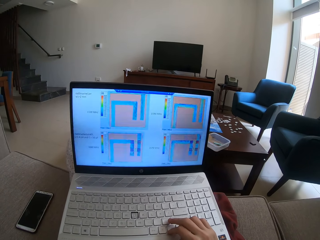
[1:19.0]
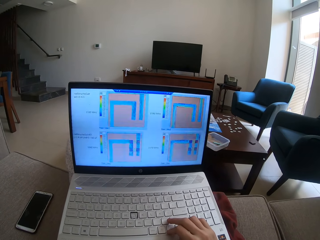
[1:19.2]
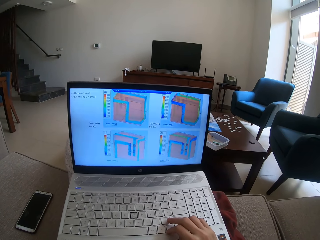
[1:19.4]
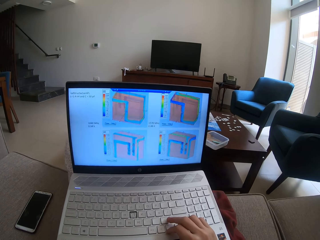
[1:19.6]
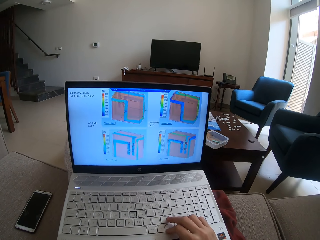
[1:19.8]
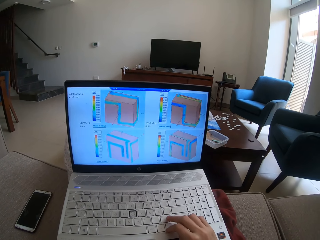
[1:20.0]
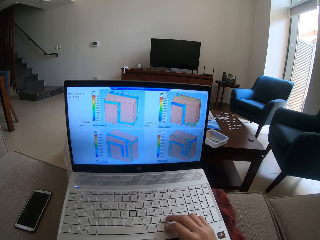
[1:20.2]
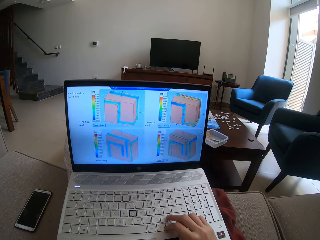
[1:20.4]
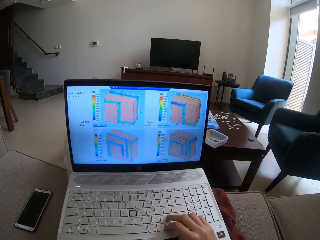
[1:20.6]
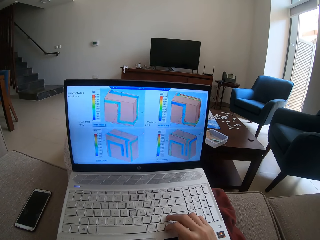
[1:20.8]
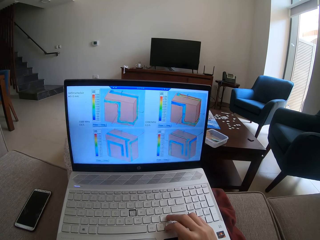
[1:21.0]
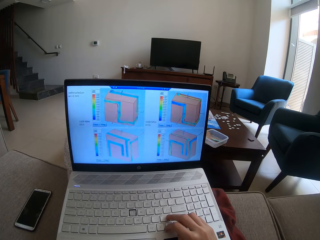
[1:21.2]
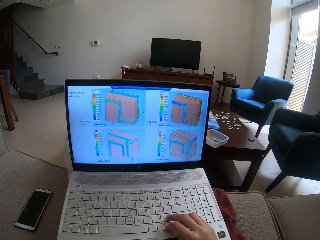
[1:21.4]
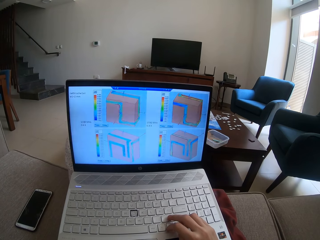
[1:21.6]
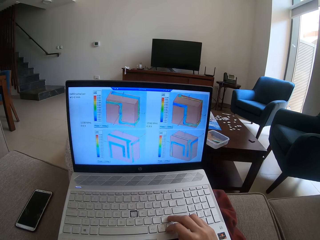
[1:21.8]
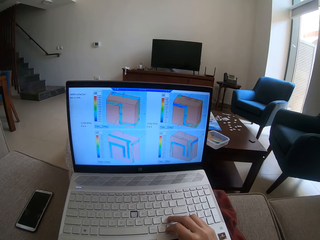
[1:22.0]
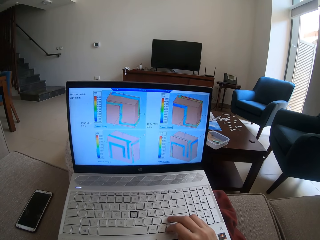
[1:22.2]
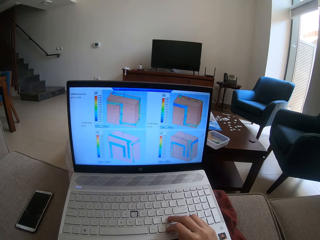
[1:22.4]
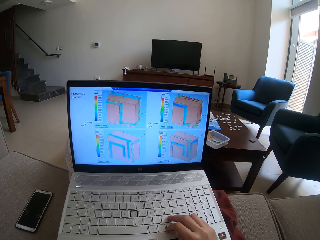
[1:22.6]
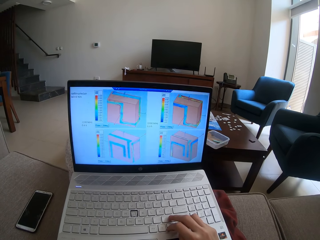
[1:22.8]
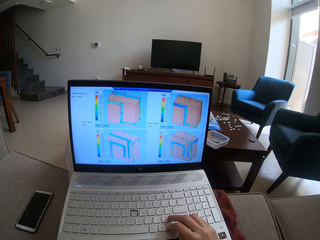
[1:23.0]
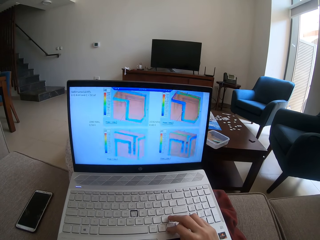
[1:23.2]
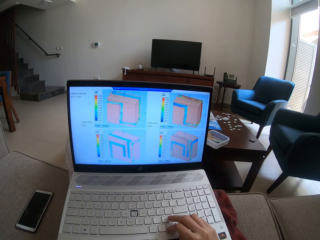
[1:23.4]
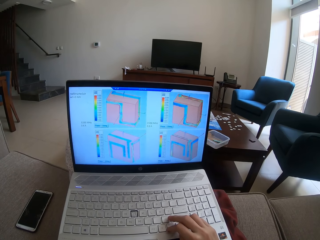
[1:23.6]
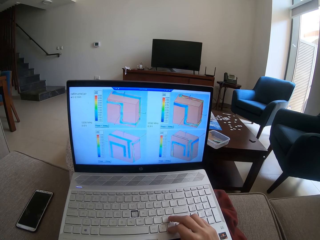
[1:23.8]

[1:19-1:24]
The camera wearer clicks on the keyboard keys.

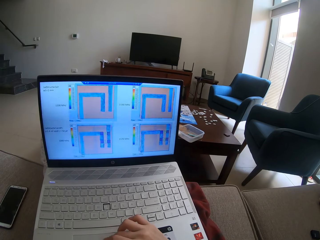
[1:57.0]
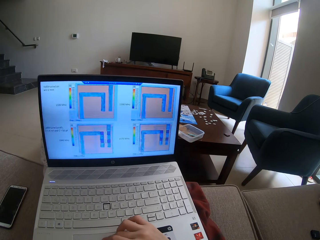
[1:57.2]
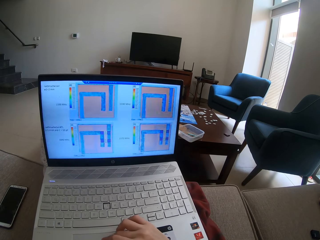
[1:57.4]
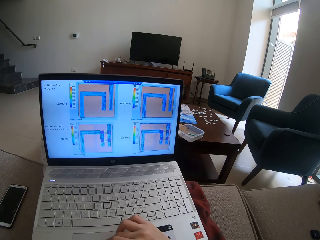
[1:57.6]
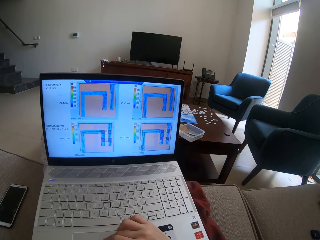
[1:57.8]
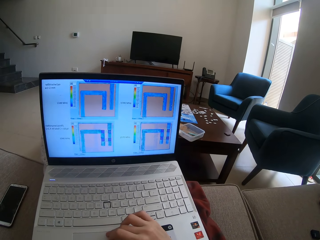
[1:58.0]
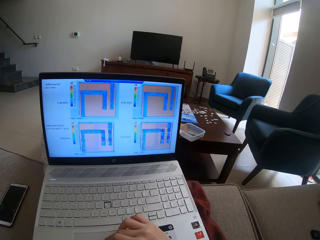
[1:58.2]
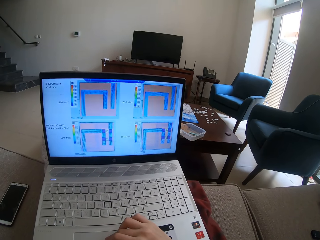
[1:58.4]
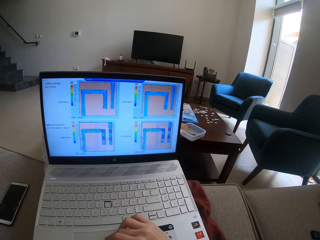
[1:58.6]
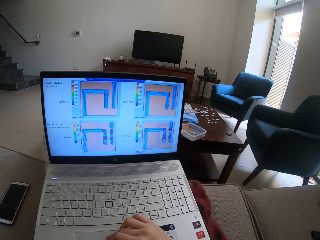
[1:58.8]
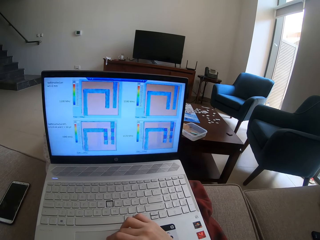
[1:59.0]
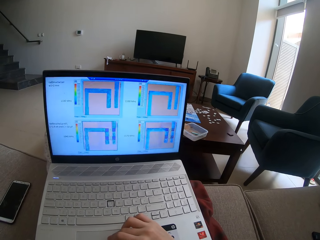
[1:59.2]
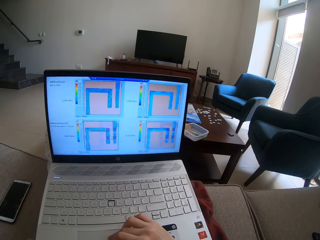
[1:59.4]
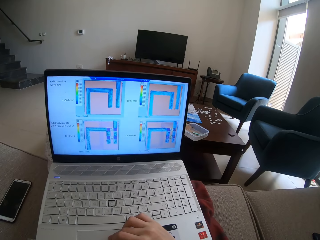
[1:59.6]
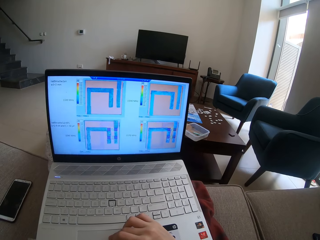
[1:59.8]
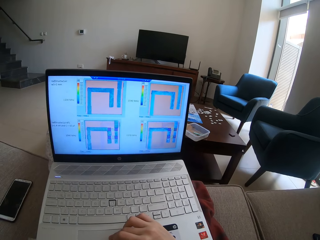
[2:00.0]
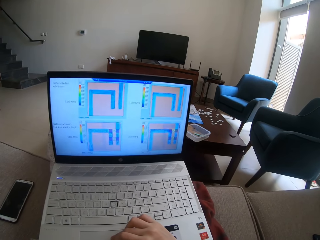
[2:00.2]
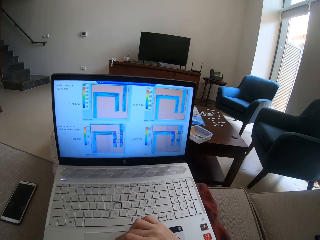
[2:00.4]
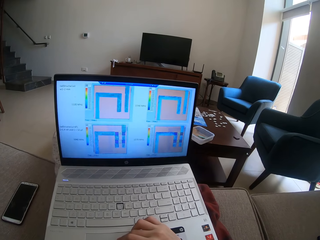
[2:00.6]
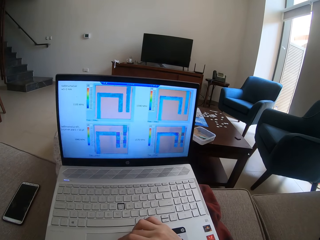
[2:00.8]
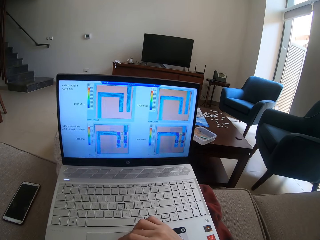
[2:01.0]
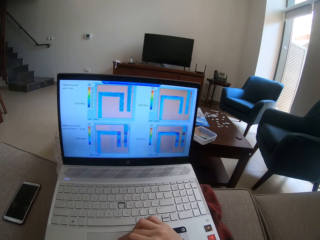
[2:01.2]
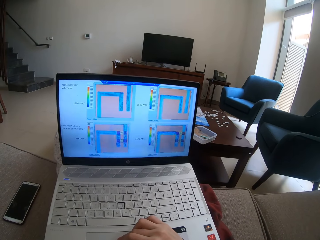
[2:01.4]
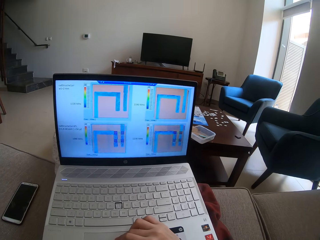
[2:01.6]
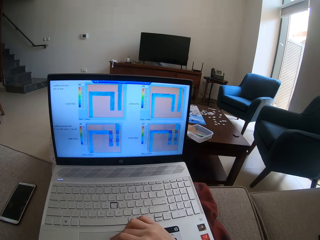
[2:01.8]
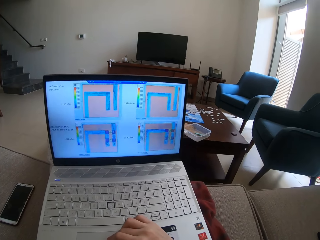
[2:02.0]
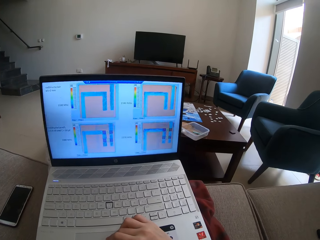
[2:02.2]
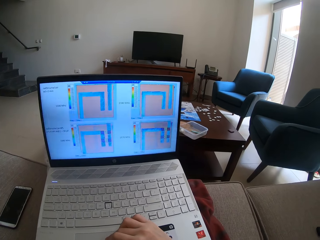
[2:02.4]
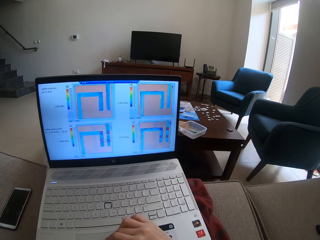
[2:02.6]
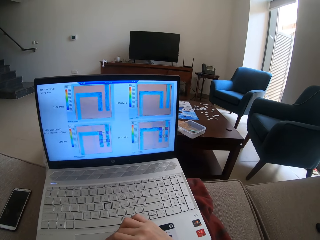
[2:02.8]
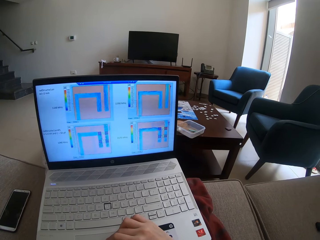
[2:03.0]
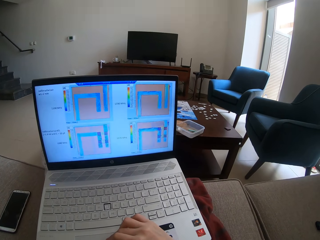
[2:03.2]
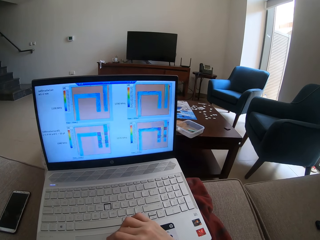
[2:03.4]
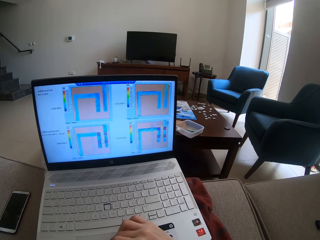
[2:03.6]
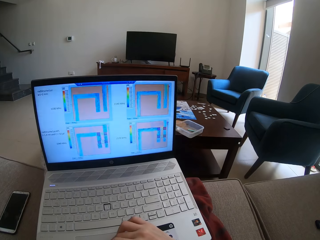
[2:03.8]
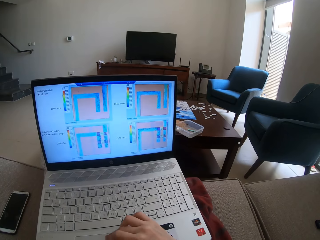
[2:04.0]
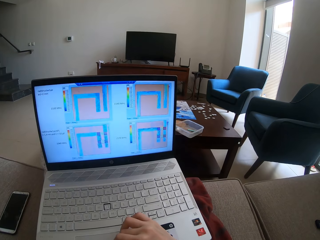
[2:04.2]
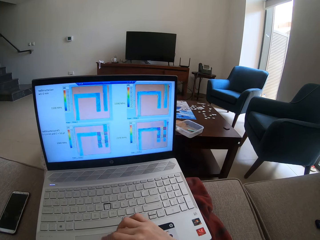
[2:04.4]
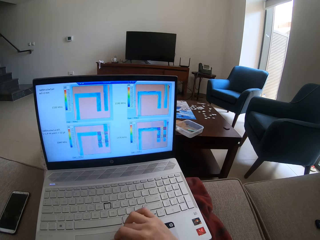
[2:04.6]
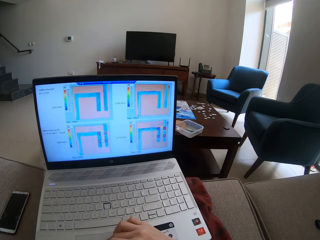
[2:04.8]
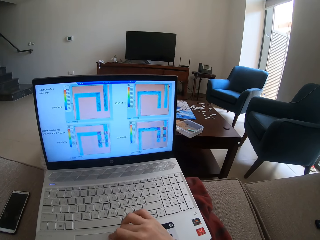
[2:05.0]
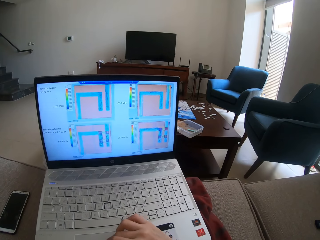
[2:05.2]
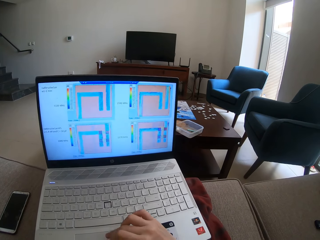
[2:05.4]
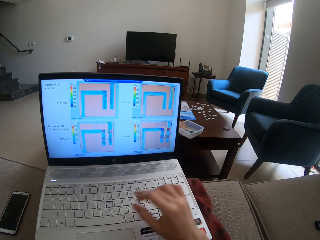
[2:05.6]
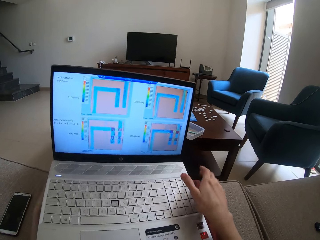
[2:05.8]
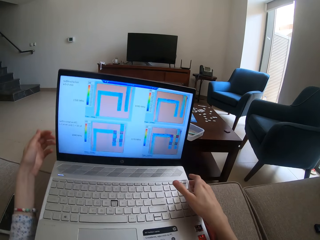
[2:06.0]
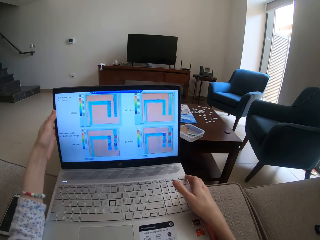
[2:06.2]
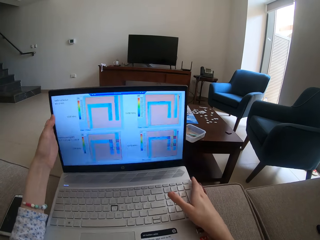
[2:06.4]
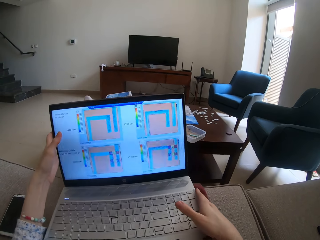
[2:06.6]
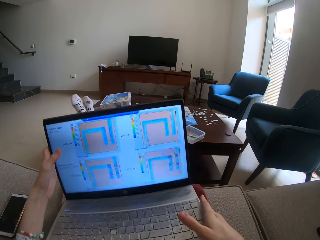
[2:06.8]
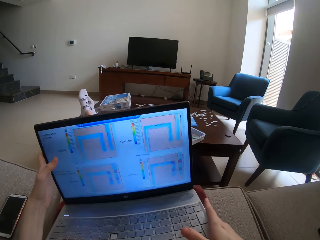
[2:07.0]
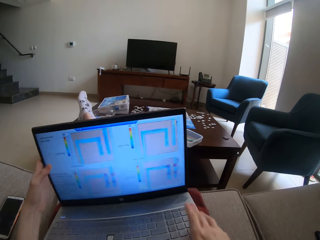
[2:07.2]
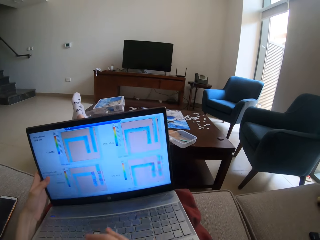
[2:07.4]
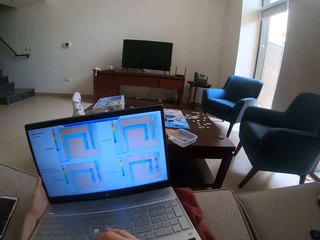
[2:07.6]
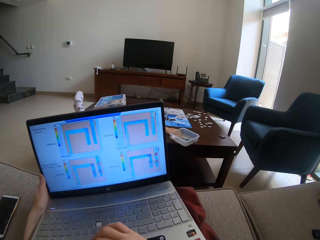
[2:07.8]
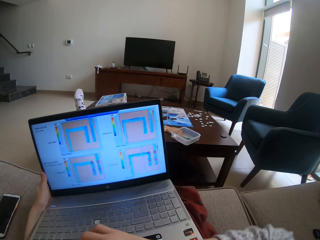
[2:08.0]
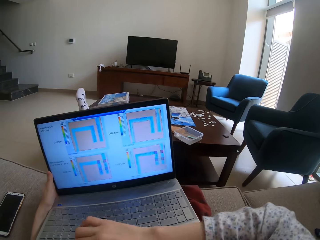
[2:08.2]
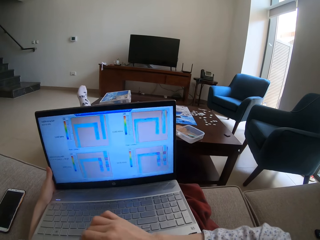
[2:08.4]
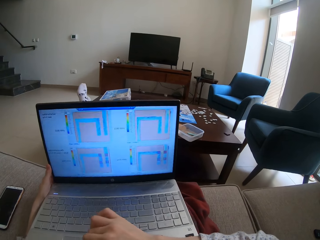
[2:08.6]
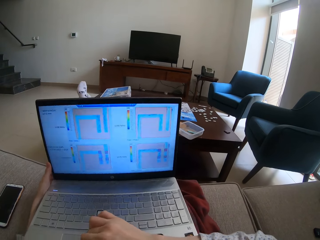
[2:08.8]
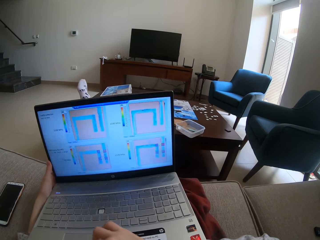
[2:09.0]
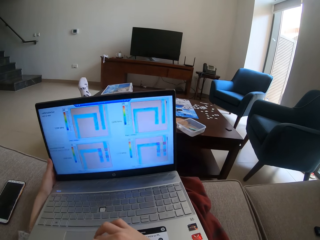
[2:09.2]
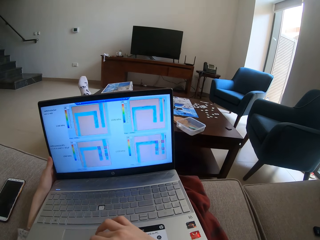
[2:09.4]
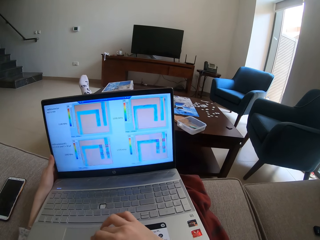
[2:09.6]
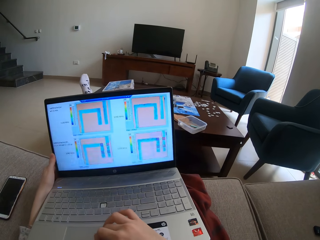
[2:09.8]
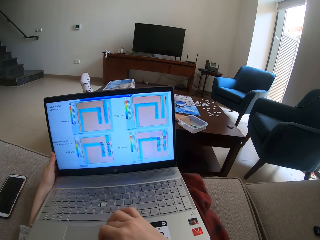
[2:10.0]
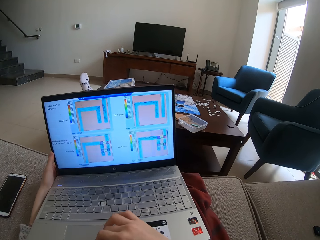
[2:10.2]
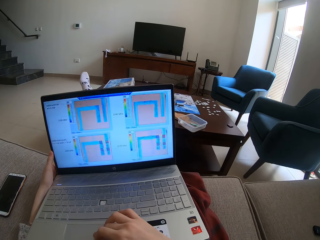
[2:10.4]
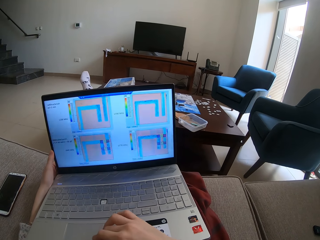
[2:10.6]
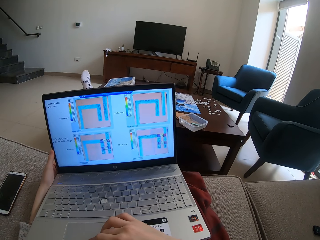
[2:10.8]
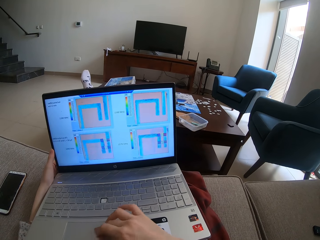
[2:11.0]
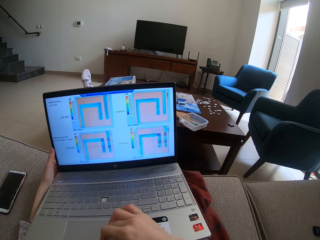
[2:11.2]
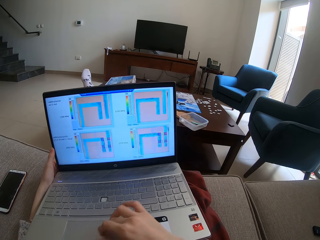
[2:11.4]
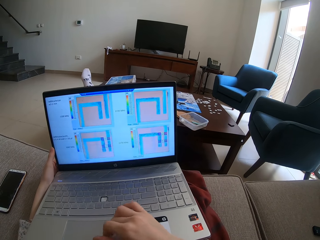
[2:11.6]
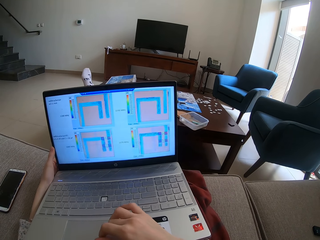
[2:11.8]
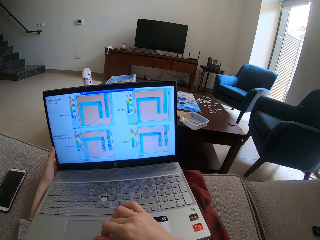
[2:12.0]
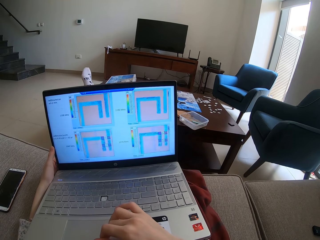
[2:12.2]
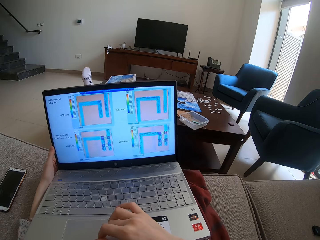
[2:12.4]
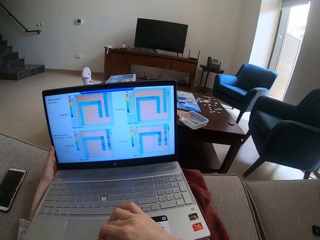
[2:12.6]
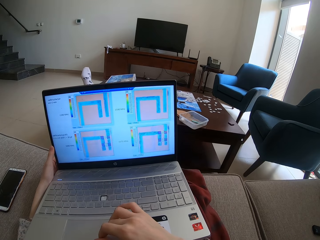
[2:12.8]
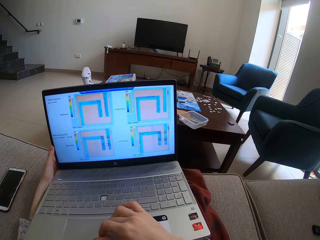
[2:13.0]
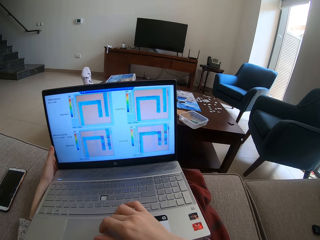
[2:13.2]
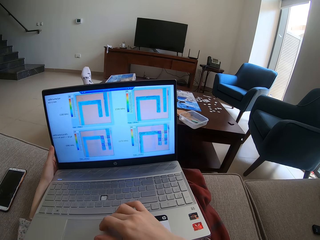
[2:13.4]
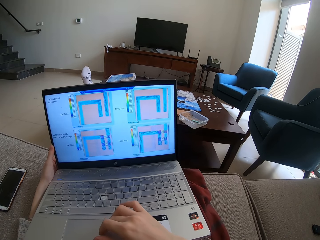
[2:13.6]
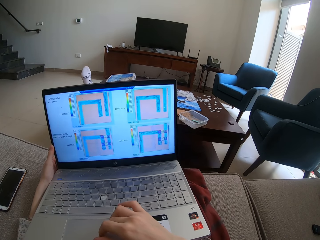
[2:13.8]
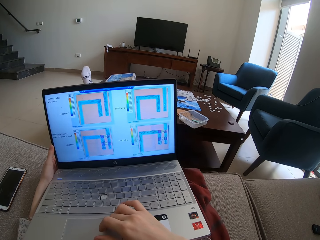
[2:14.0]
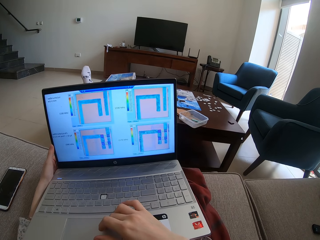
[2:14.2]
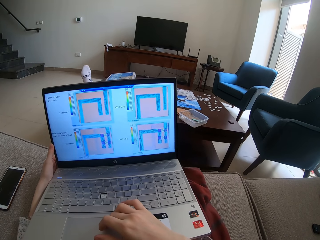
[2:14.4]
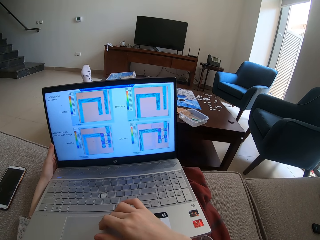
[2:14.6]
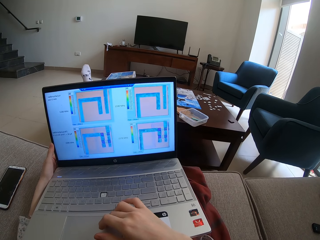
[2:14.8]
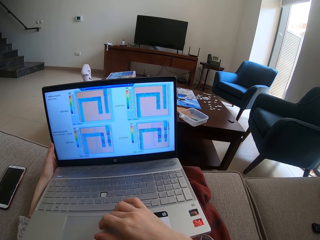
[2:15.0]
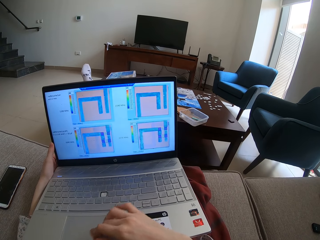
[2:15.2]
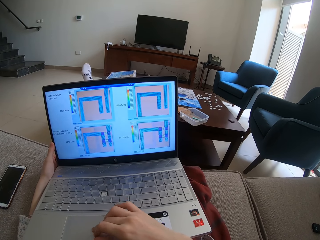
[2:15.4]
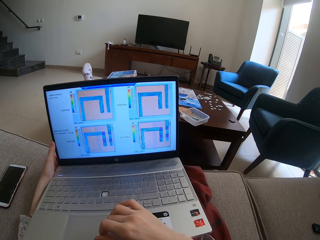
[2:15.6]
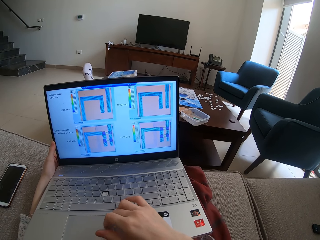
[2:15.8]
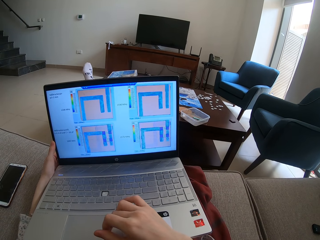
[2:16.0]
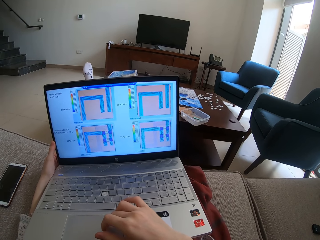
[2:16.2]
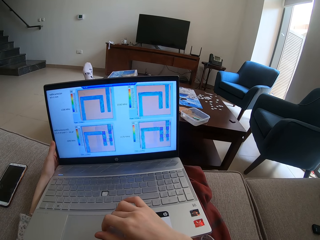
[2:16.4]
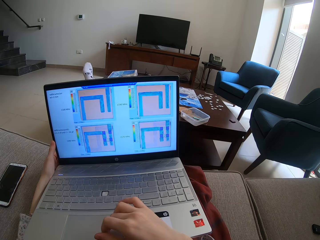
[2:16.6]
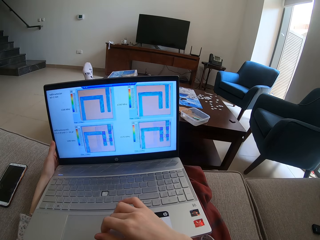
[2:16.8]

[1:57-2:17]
The camera wearer scrolls on the laptop on the table. They hold the laptop with both hands and move the laptop. They operate the laptop. They scroll on the laptop on the table.
